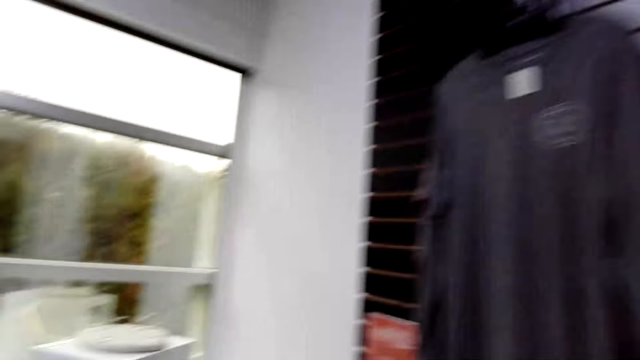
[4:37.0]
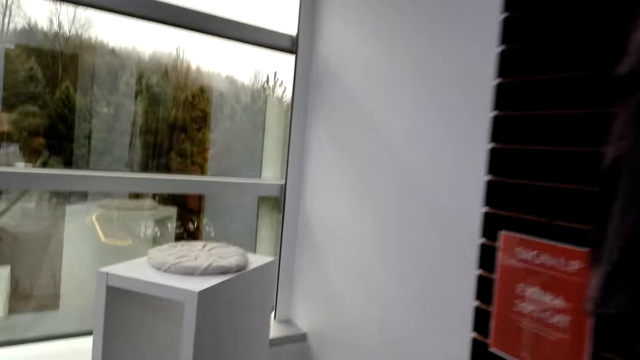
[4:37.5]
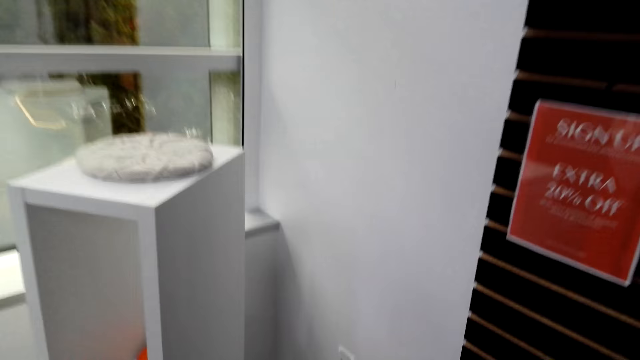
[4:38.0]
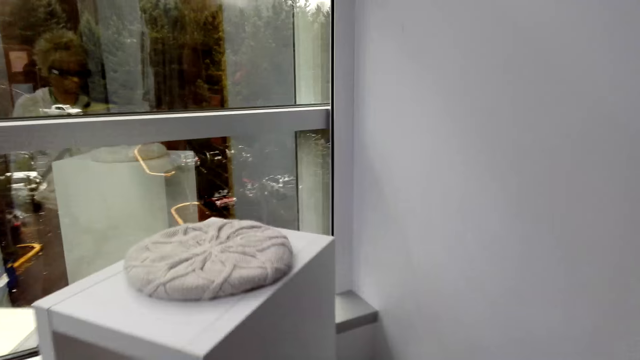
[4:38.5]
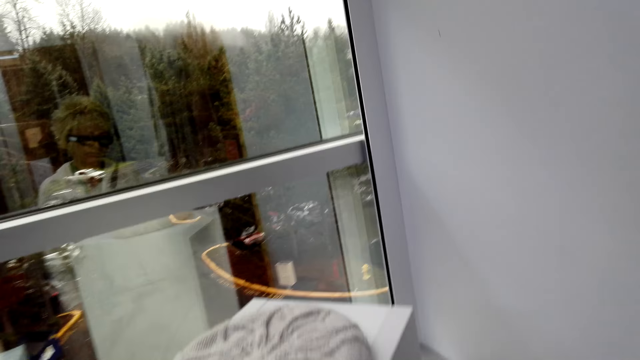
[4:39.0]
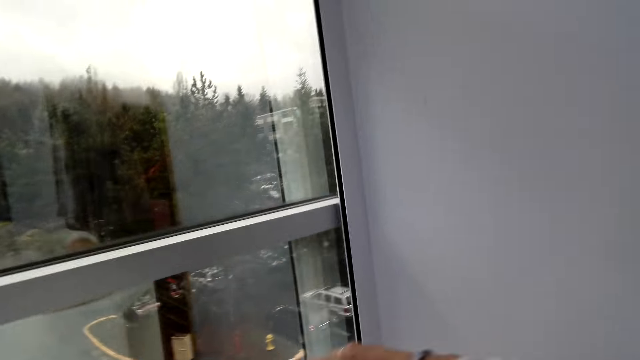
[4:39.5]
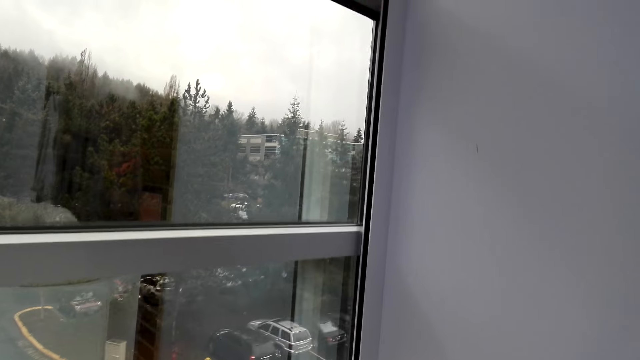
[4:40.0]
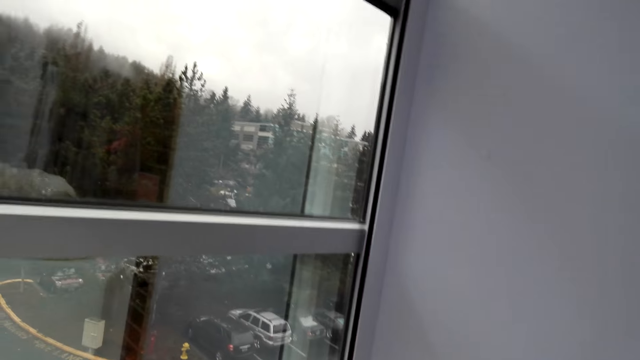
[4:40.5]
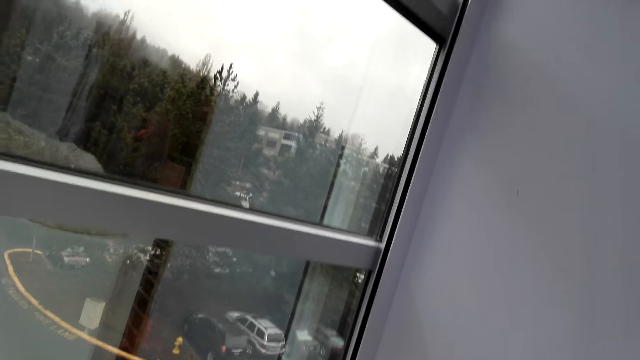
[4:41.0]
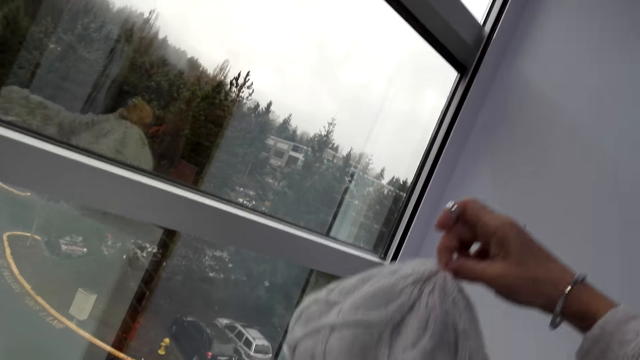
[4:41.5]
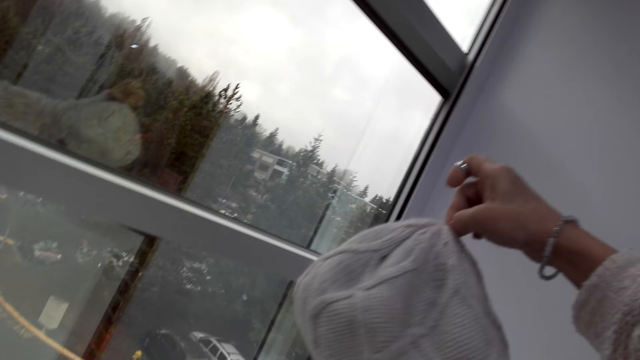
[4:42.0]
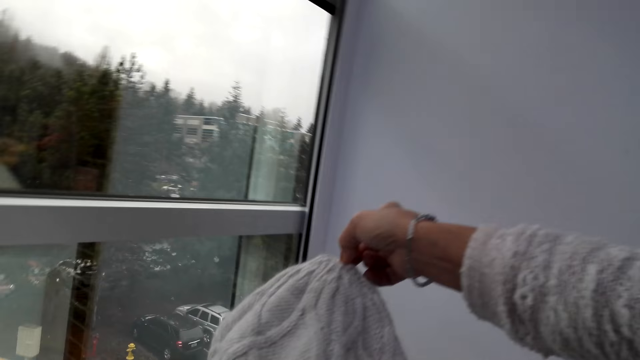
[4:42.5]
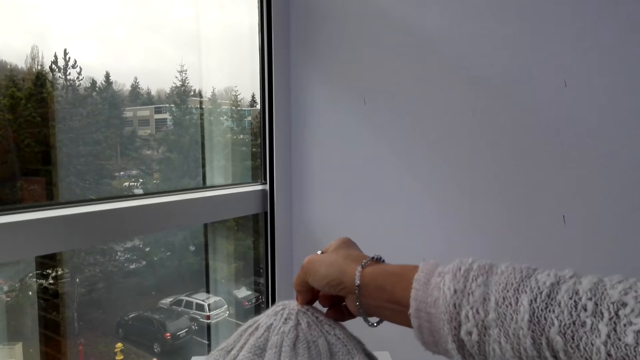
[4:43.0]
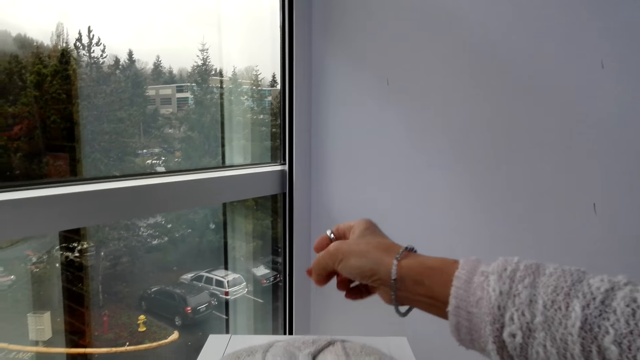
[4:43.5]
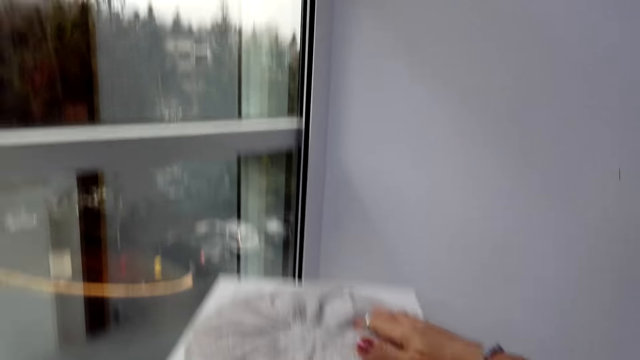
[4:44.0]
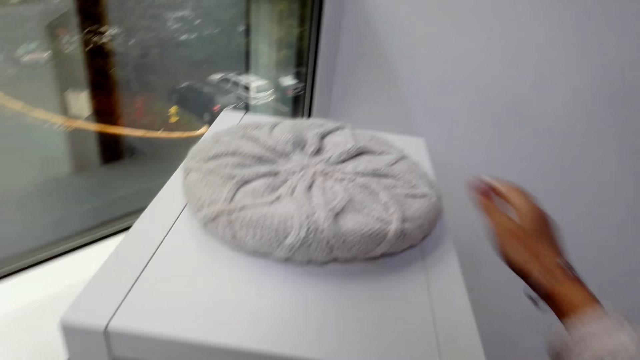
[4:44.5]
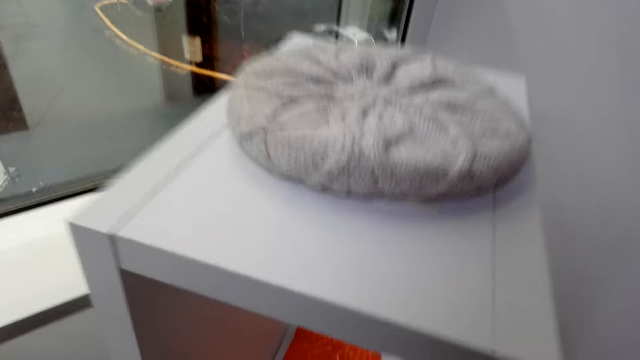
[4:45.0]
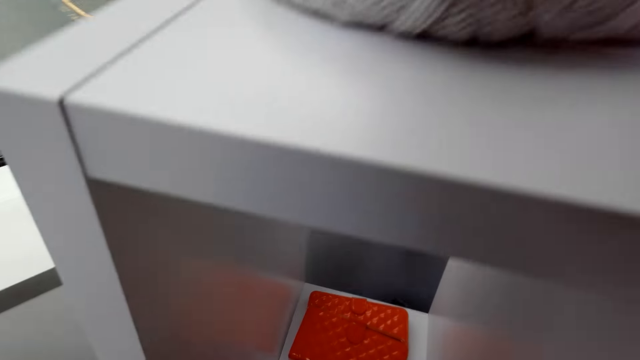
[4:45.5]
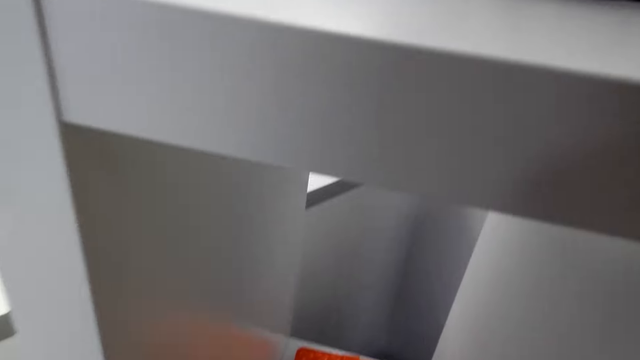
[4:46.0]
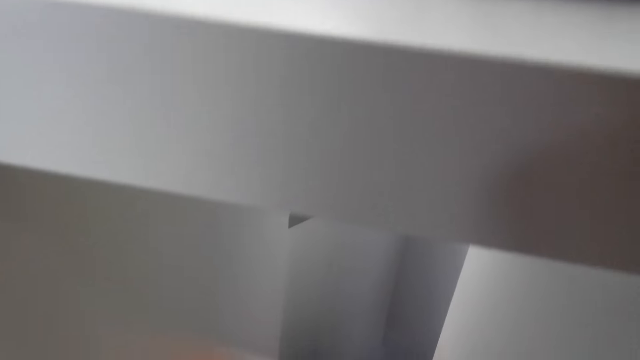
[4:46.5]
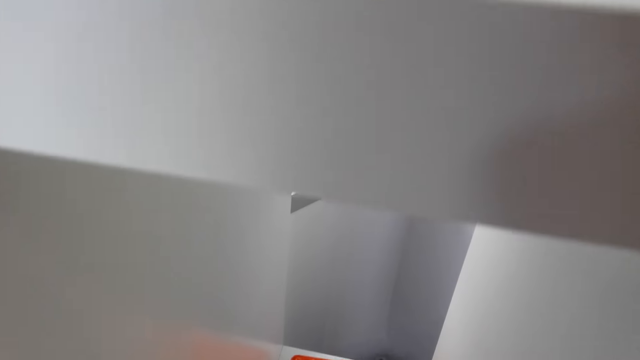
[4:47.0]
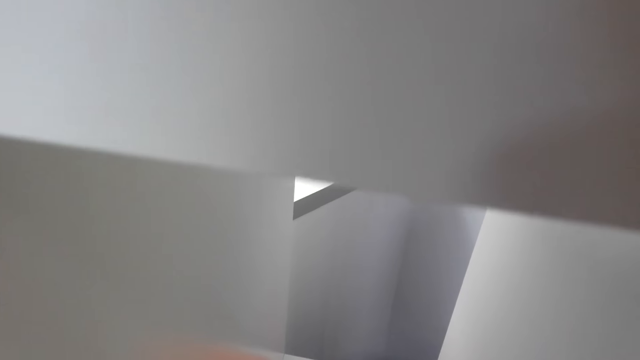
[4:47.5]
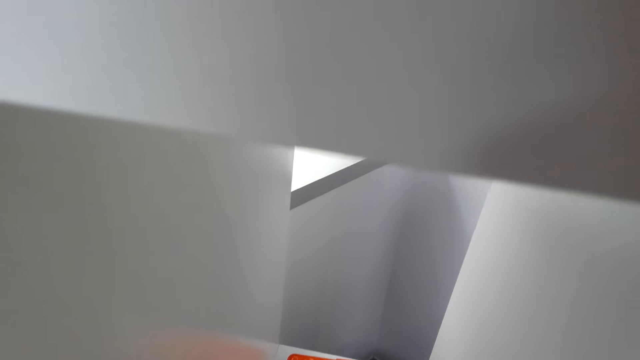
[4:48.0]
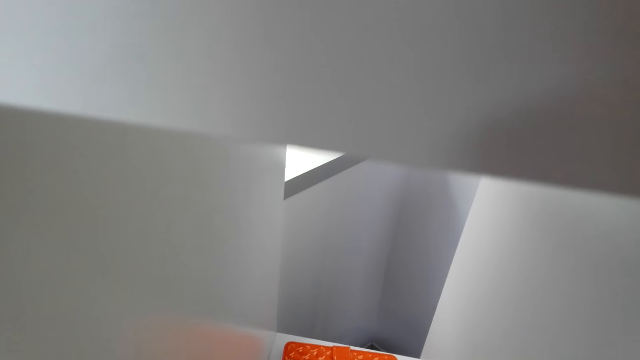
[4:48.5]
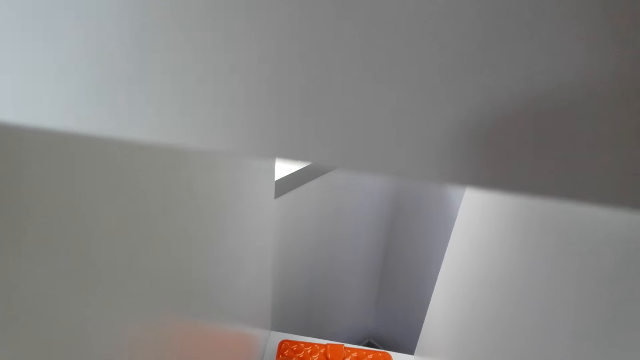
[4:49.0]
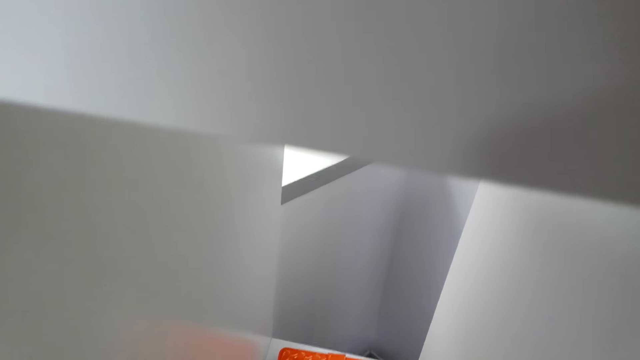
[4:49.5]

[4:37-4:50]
The camera wearer picks up a hat. They touch the hat. They drop the hat. They look around.

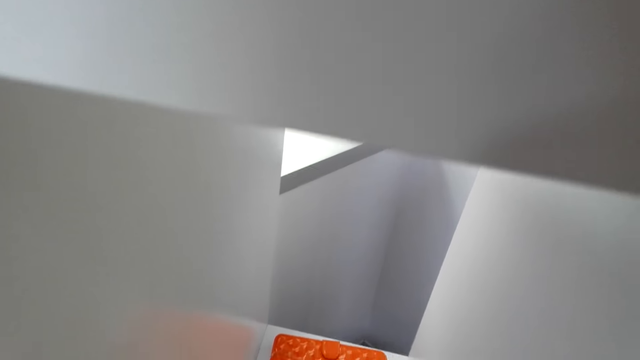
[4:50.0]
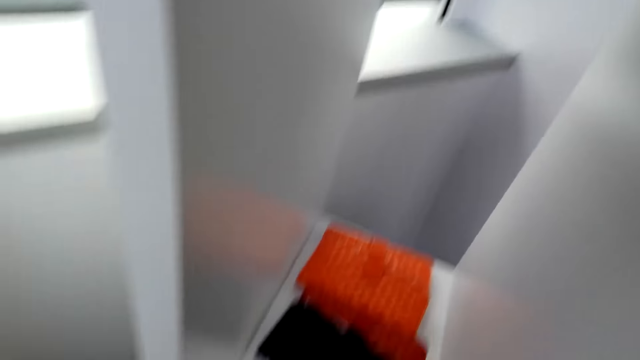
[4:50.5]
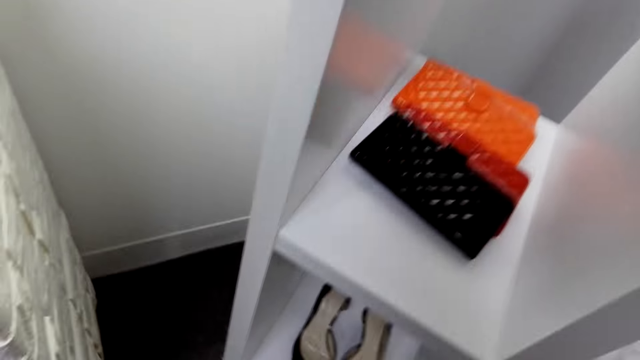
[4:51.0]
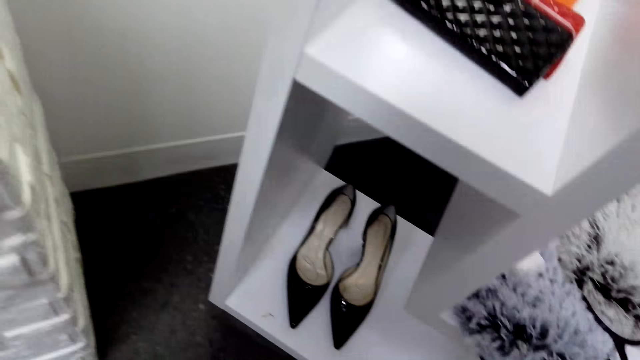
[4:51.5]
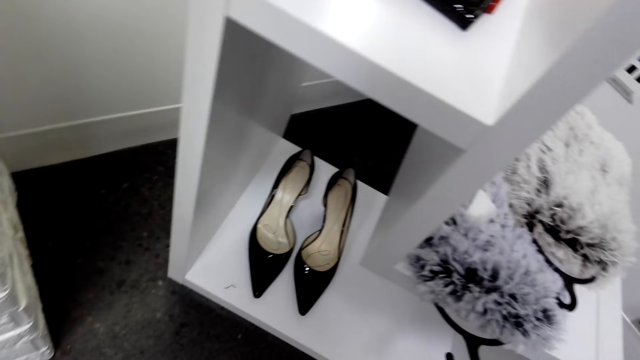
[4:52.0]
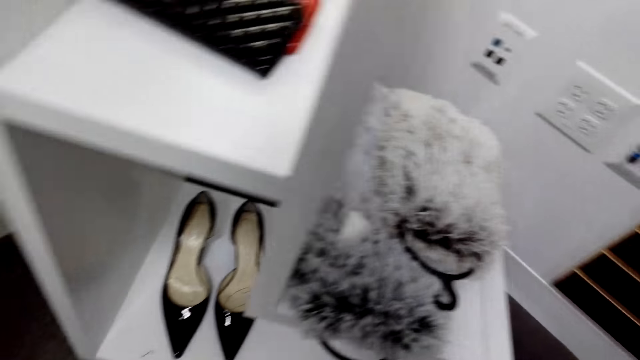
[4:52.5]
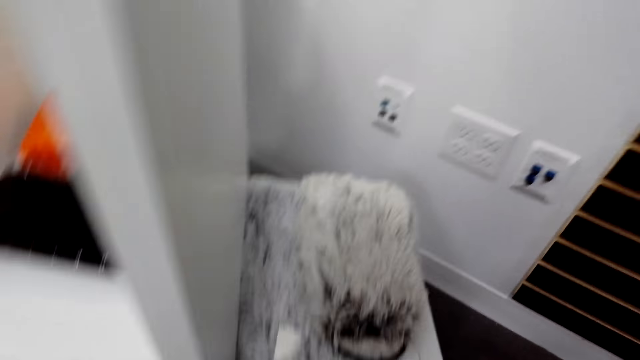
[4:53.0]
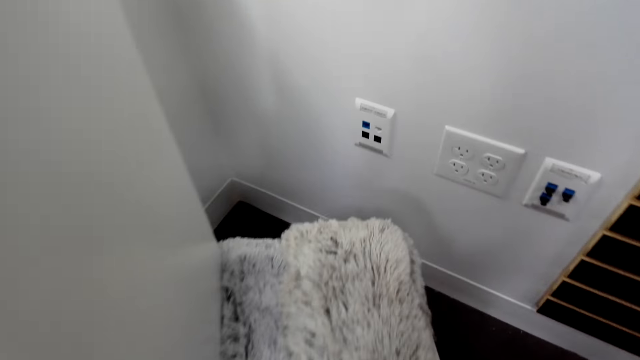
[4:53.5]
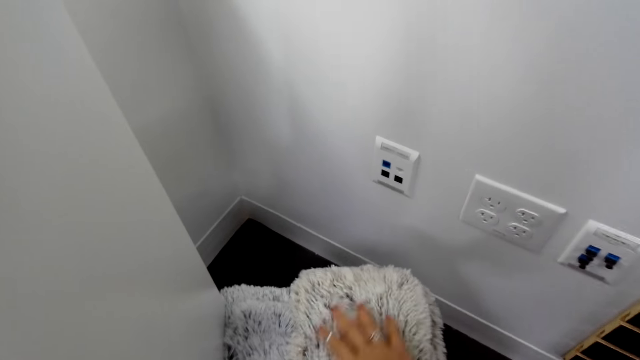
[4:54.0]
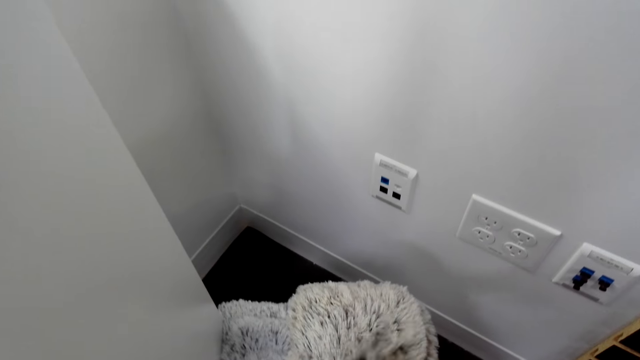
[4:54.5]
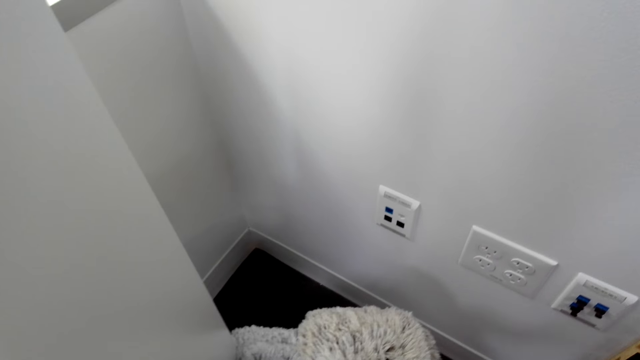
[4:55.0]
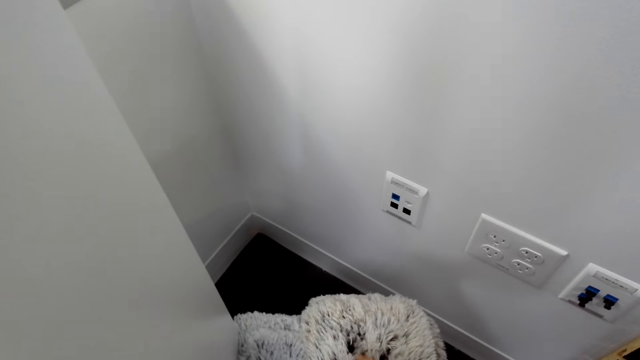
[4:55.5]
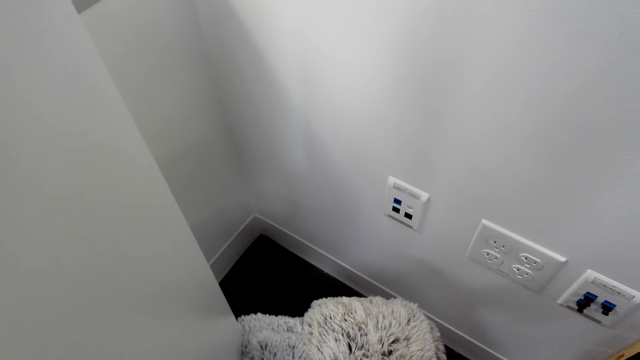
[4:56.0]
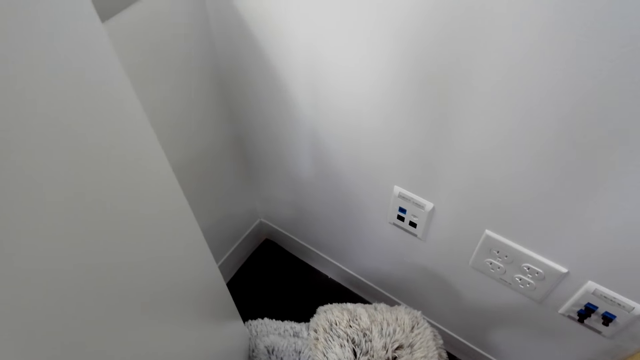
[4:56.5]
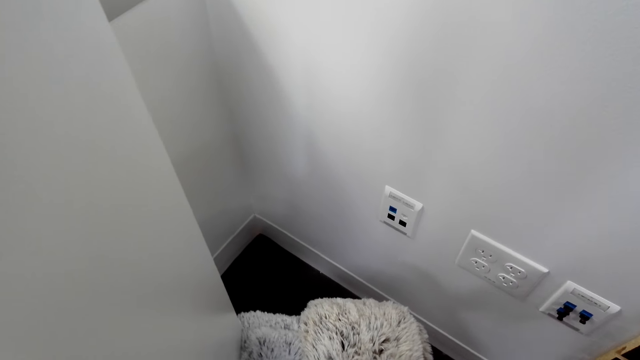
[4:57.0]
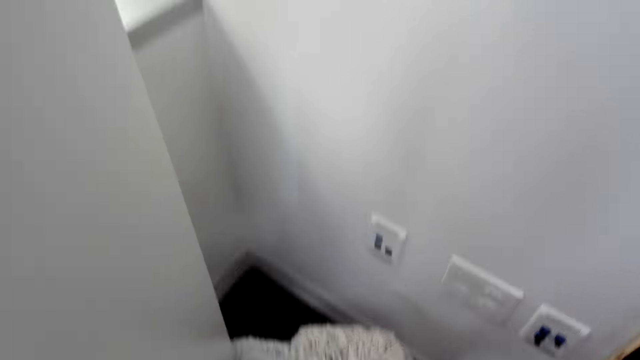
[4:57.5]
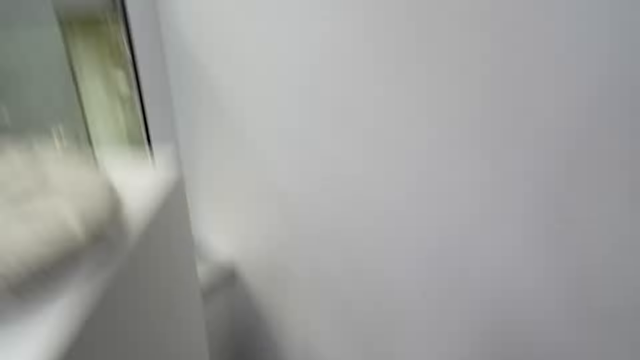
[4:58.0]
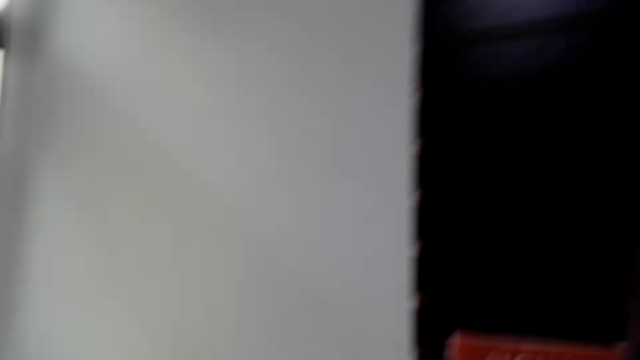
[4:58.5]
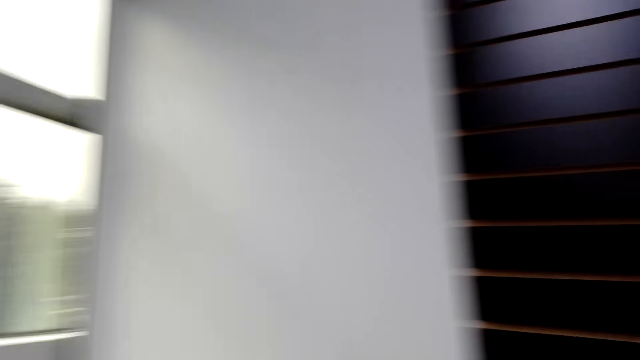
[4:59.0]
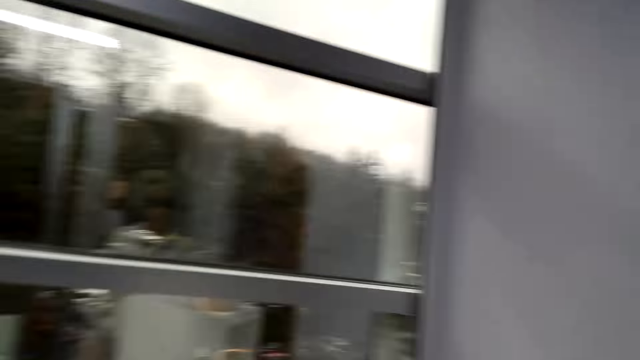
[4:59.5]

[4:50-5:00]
The camera wearer checks the floor rug.
